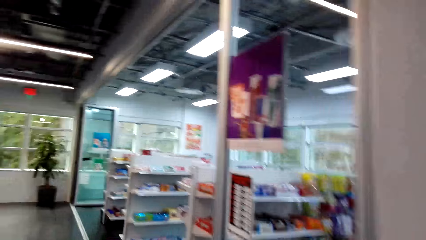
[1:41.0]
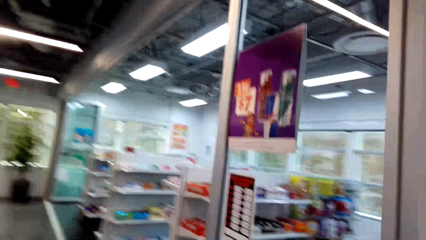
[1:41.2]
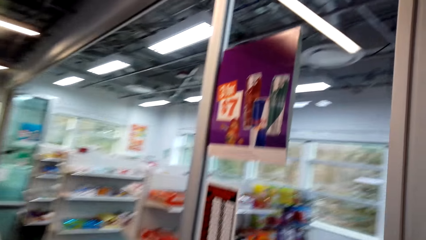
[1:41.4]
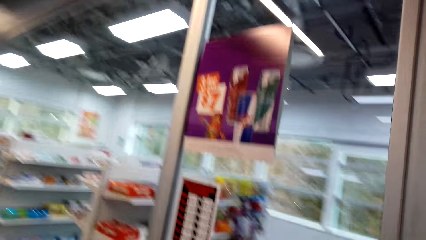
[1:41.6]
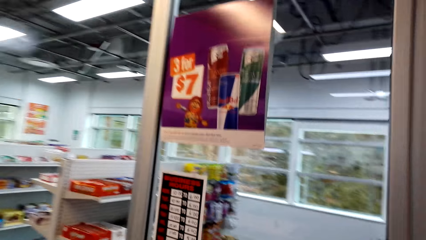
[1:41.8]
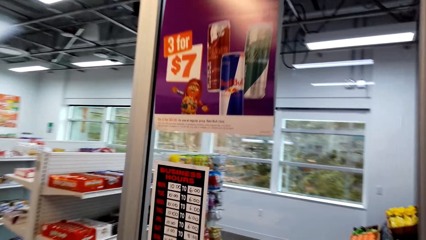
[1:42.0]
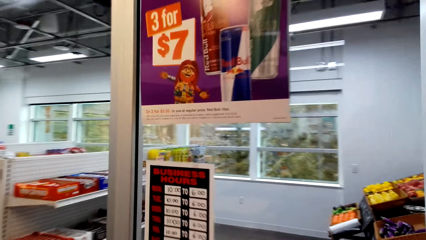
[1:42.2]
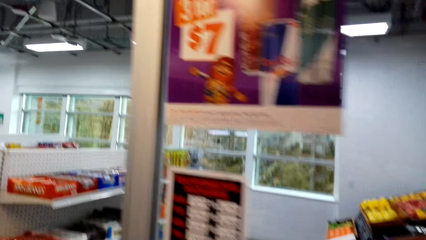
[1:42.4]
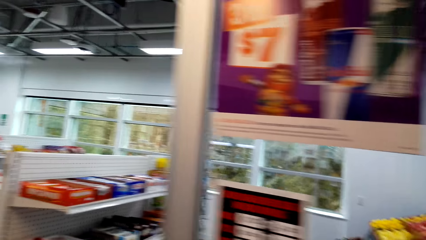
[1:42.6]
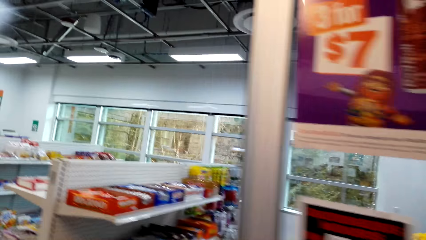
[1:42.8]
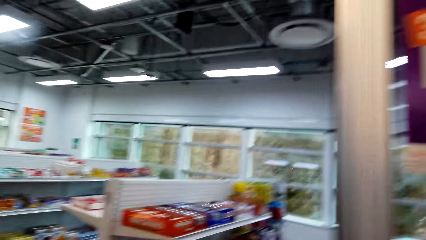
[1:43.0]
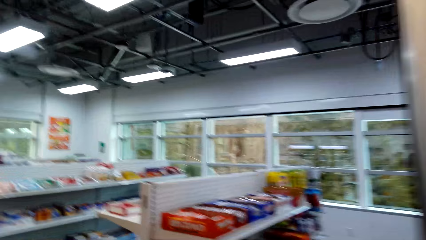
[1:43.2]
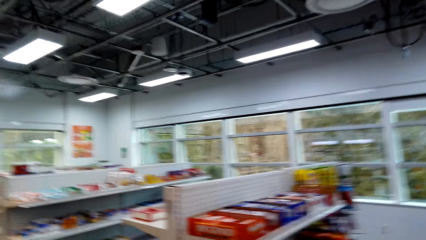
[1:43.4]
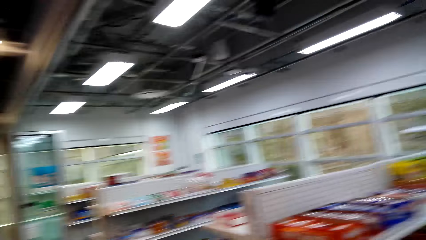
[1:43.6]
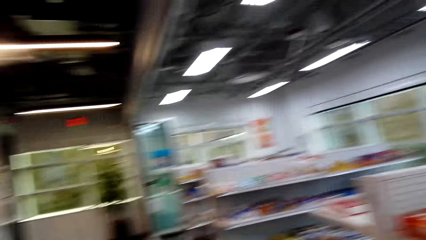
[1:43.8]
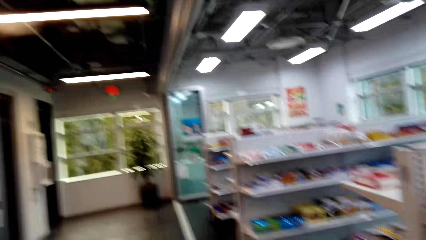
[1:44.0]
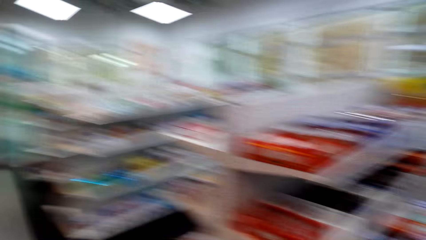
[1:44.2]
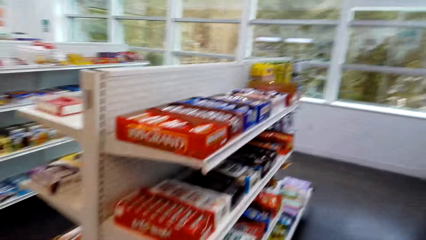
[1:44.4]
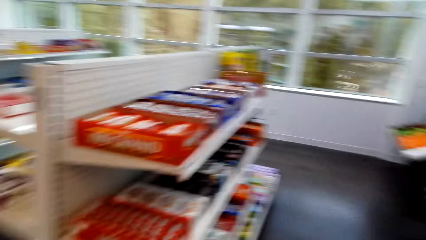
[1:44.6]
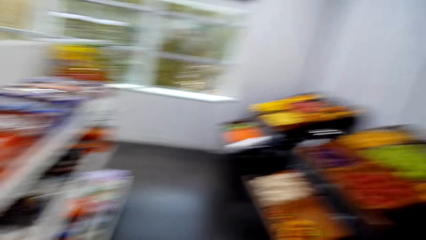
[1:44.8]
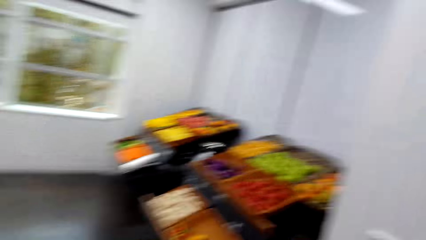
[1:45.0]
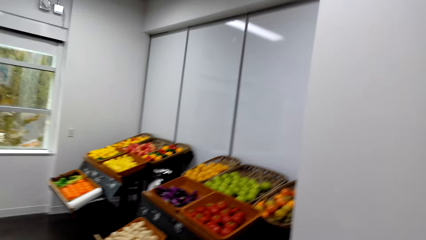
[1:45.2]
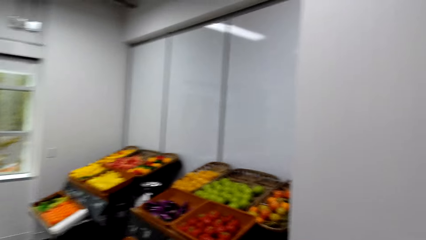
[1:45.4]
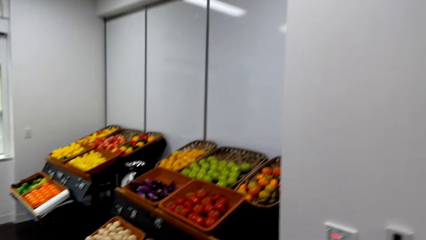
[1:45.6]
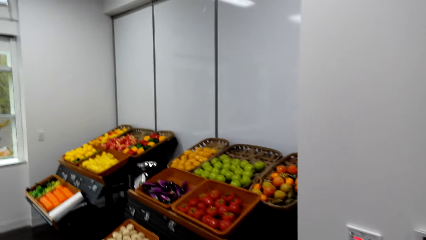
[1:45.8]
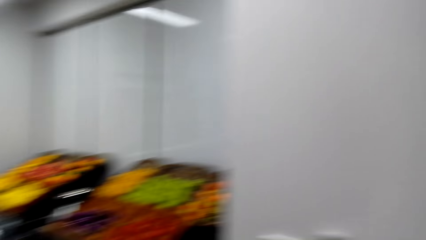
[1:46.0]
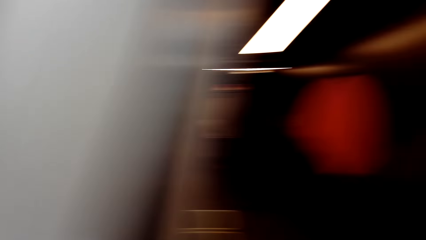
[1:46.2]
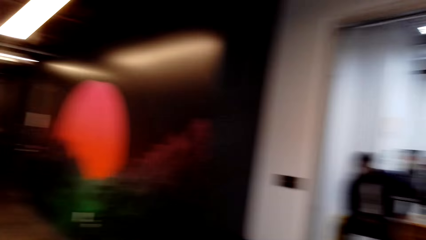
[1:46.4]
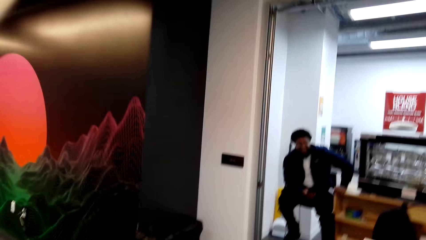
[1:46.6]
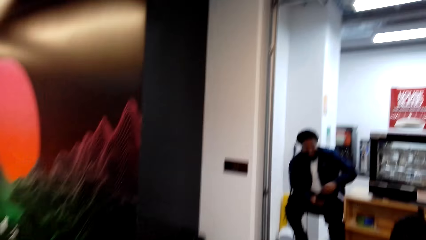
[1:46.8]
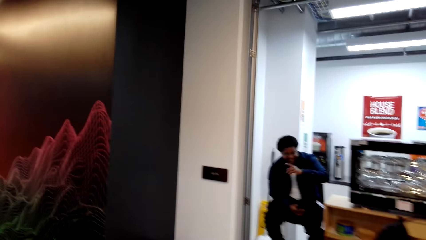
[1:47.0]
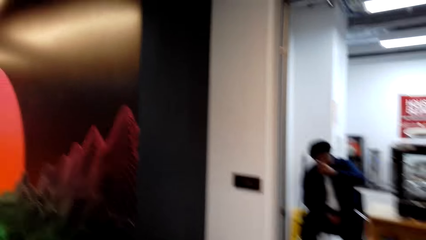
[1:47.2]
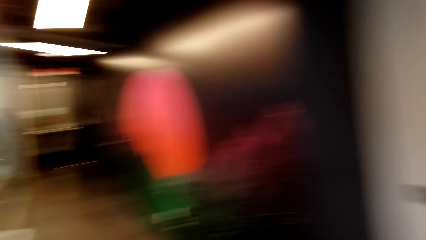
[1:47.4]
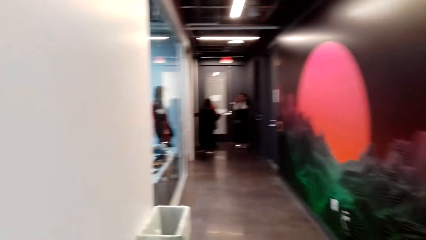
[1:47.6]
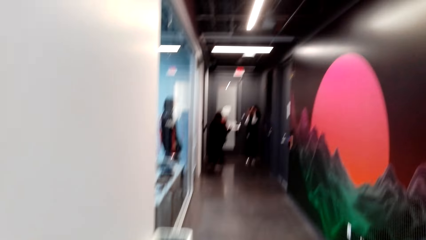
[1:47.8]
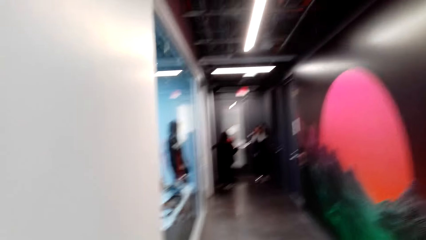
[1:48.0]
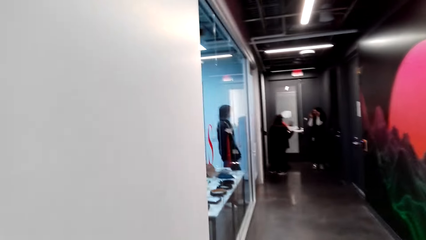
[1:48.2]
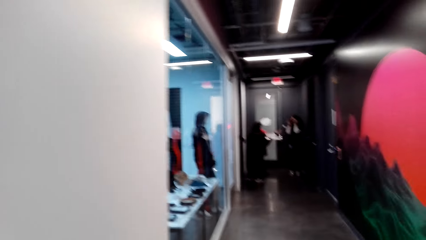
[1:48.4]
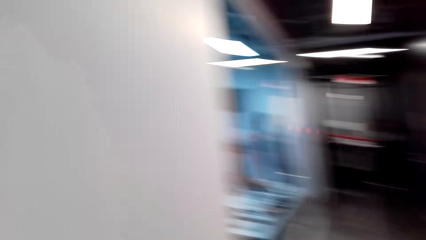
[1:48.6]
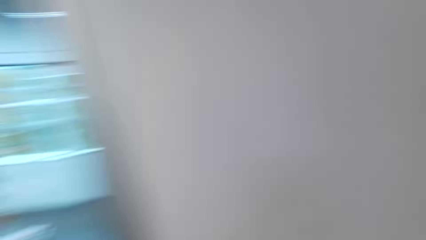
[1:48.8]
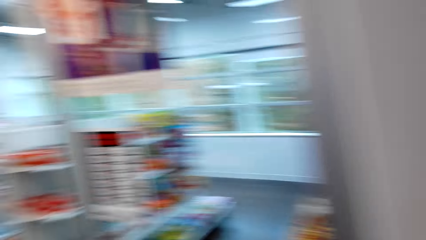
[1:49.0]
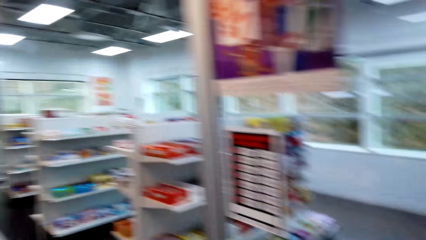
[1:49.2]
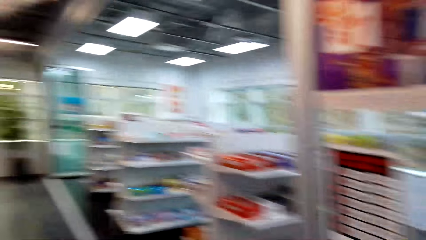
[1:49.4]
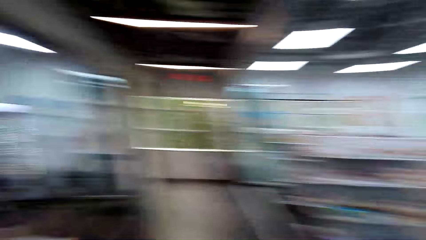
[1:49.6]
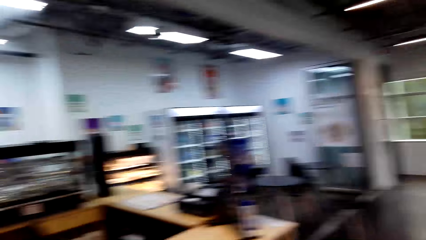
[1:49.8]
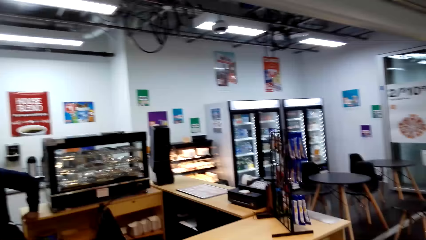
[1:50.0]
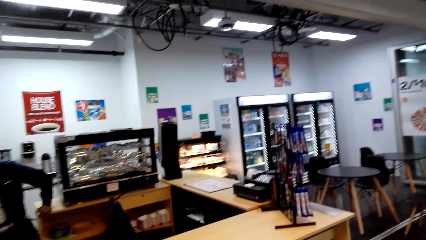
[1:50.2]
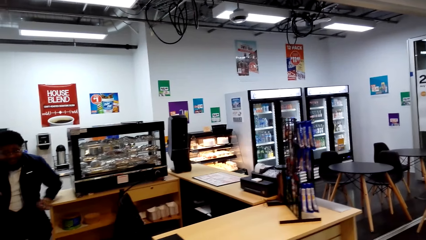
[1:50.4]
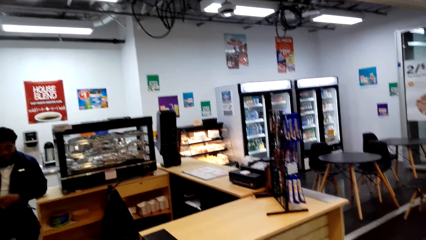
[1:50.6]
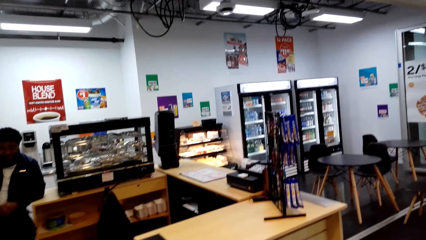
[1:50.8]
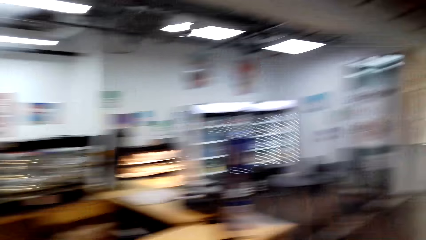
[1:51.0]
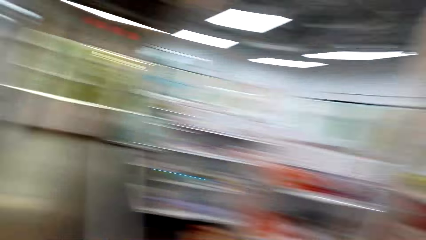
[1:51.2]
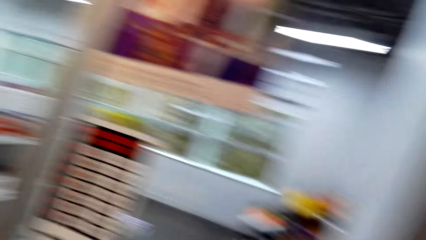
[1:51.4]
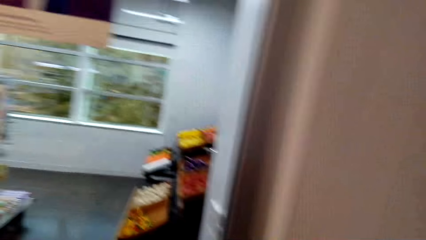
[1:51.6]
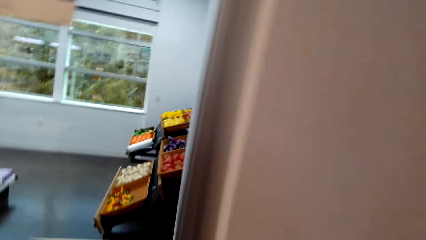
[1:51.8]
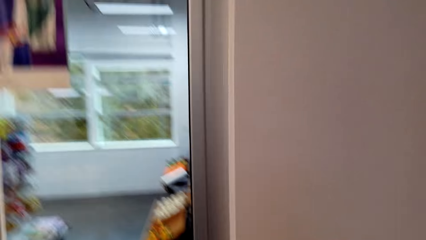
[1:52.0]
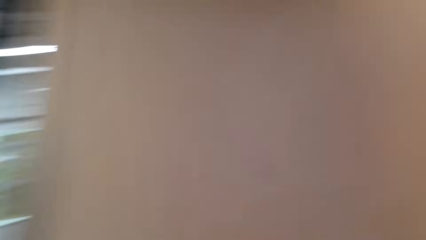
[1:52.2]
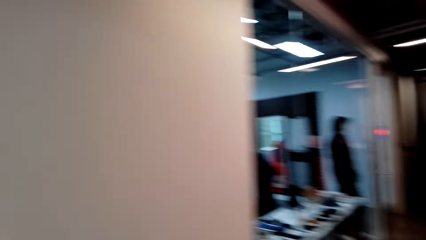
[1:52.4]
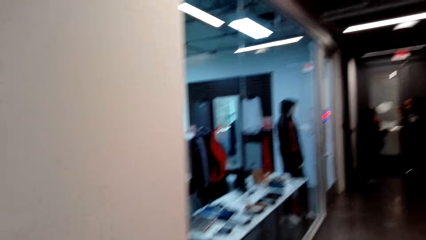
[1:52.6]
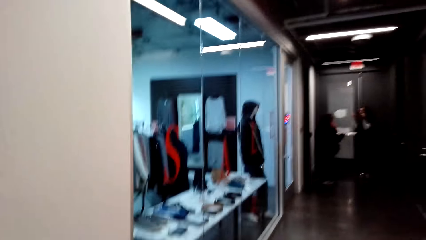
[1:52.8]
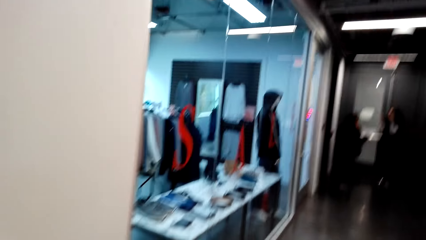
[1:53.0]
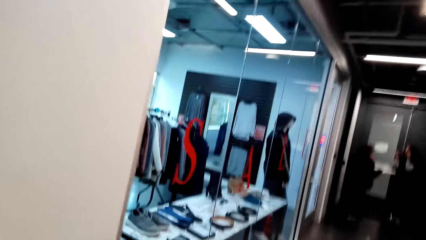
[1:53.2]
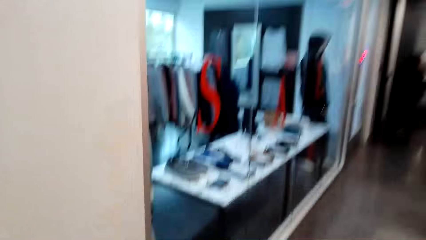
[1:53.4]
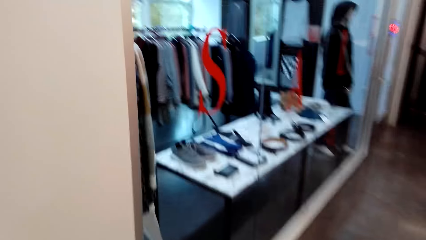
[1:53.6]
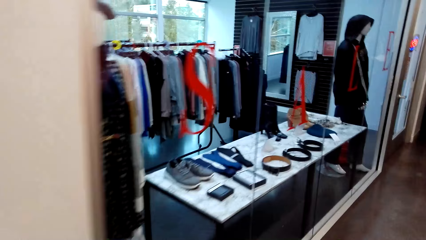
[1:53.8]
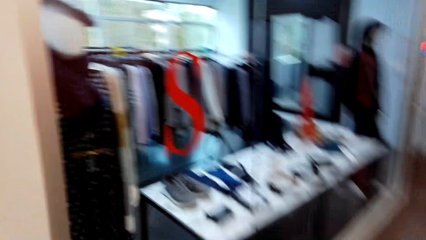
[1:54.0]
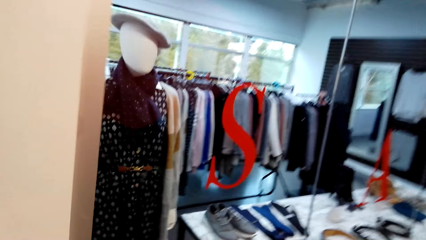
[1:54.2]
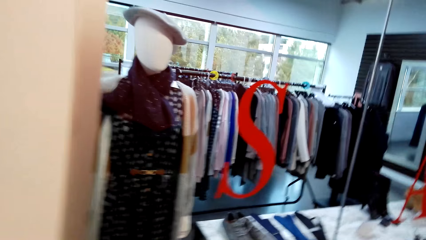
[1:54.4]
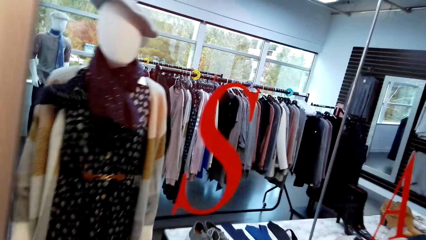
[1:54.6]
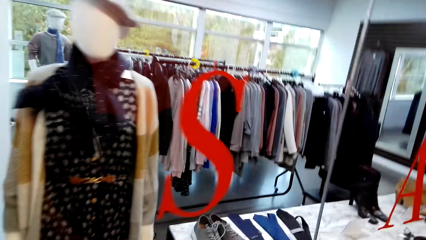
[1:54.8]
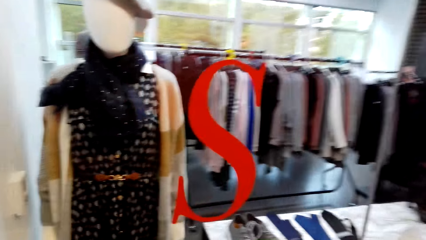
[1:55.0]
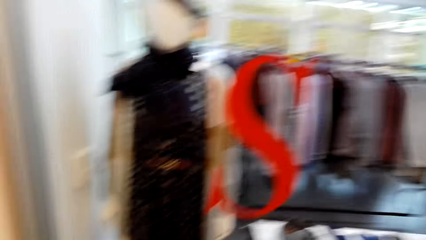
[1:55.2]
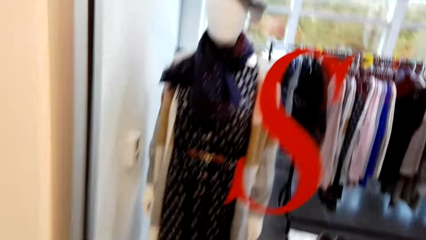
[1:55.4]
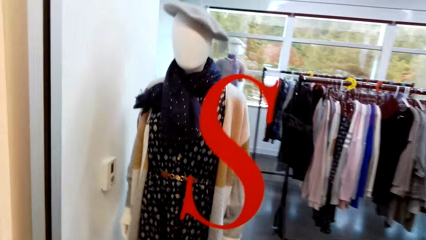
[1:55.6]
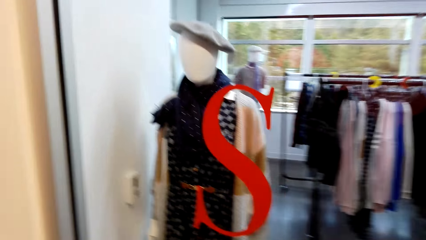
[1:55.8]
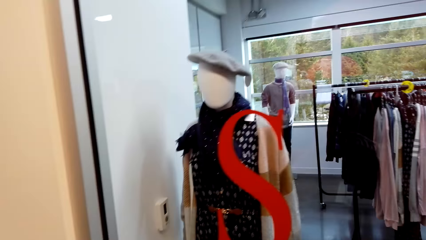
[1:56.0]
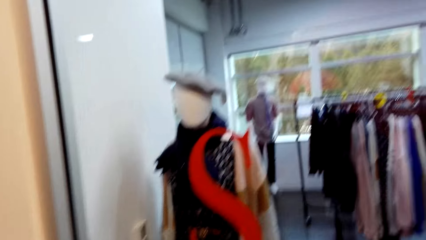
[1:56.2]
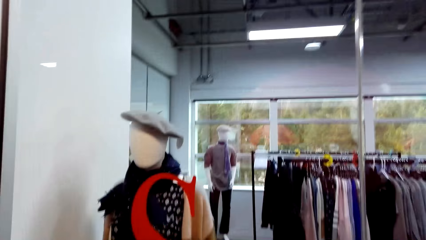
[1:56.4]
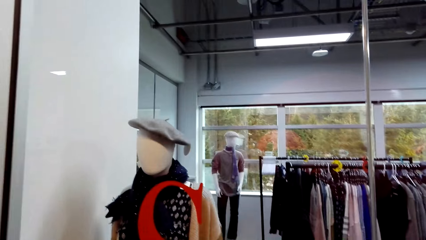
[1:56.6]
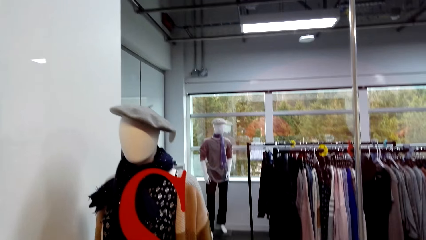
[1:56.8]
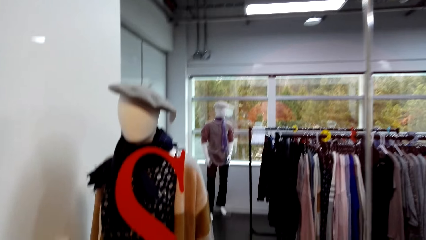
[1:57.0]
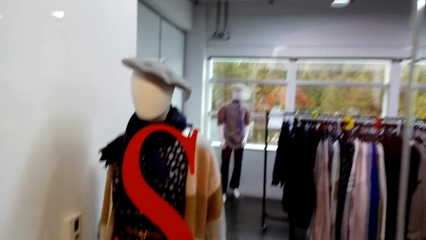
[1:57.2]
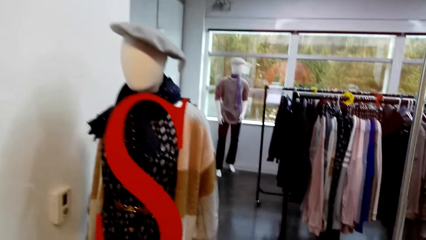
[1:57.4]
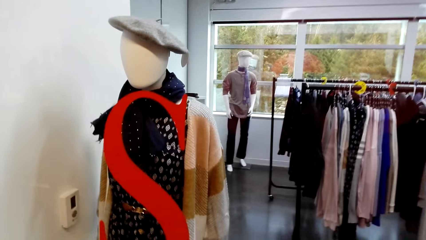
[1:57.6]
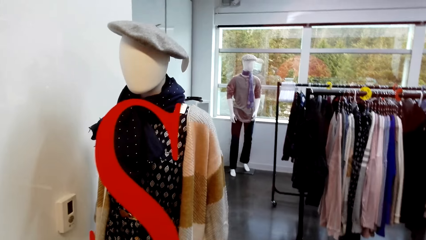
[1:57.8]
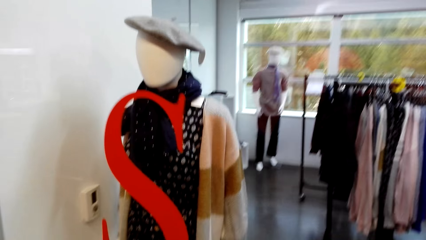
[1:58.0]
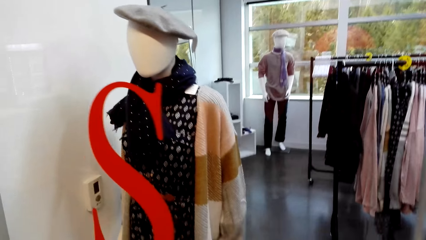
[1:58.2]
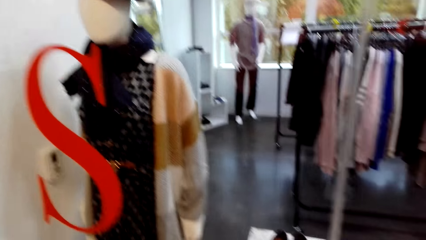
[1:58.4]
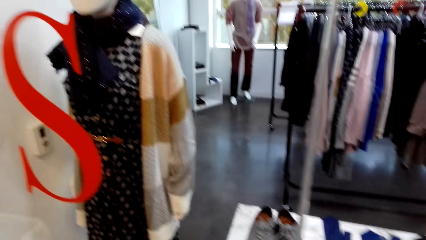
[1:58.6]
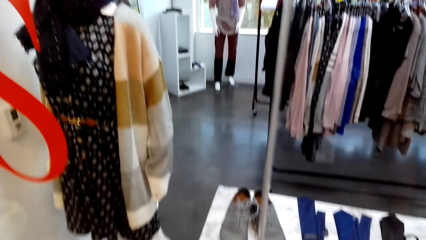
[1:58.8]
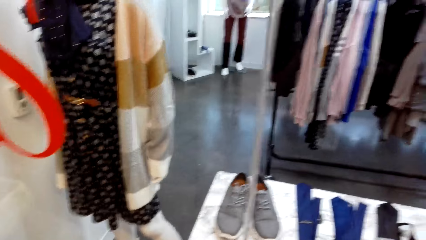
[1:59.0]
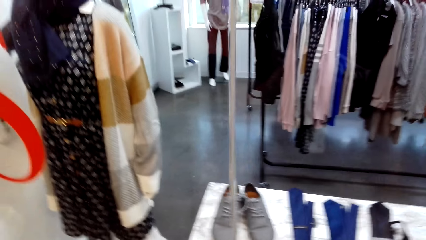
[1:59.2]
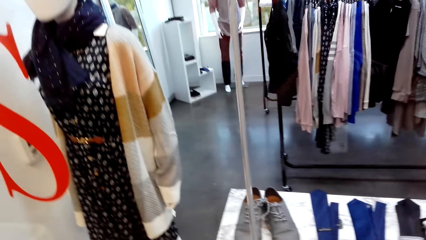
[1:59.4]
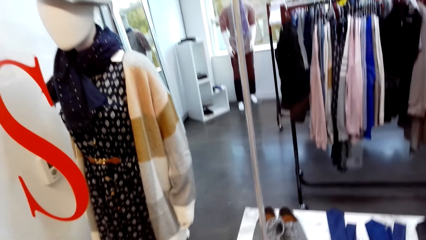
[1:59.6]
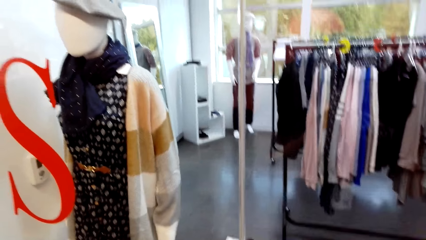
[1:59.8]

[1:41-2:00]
The camera wearer looks around. They dialogue with a man. They look around. They dialogue with the man. They walk on the corridor. They stare at clothes.
